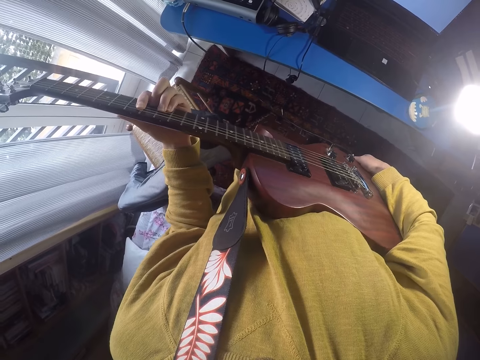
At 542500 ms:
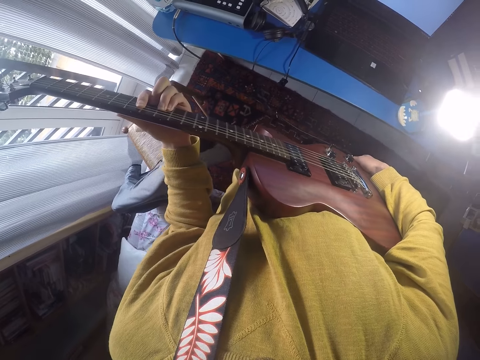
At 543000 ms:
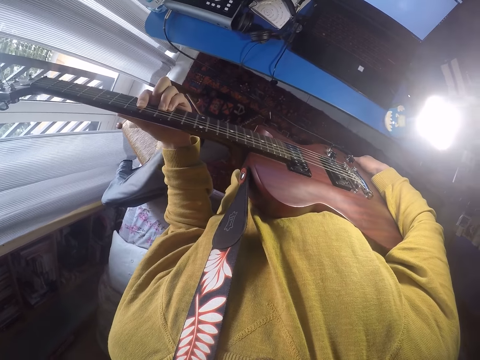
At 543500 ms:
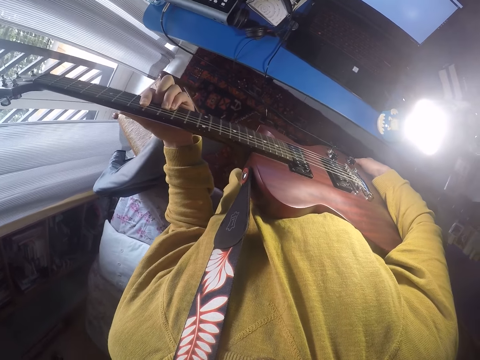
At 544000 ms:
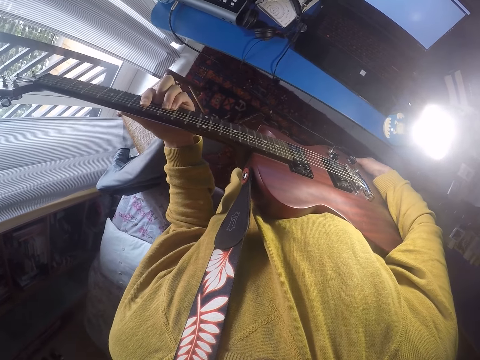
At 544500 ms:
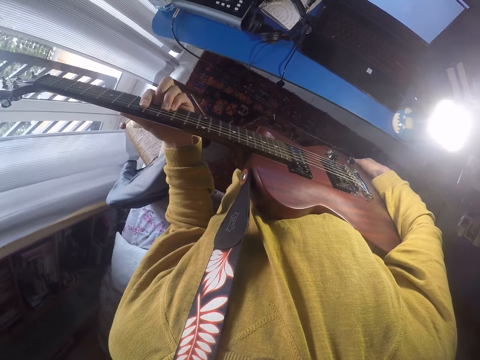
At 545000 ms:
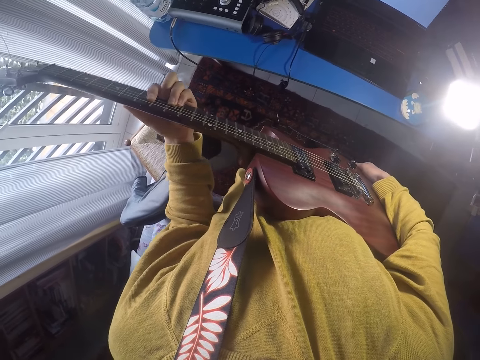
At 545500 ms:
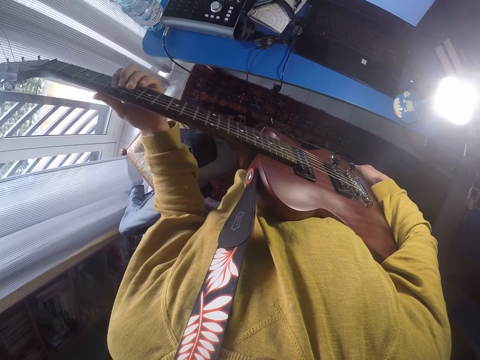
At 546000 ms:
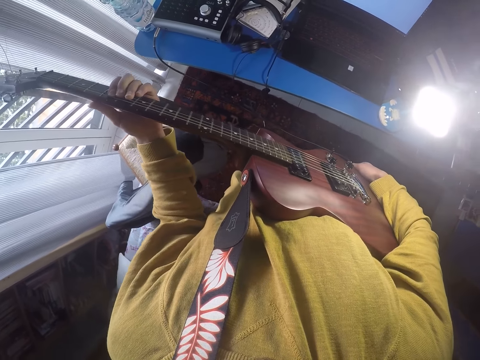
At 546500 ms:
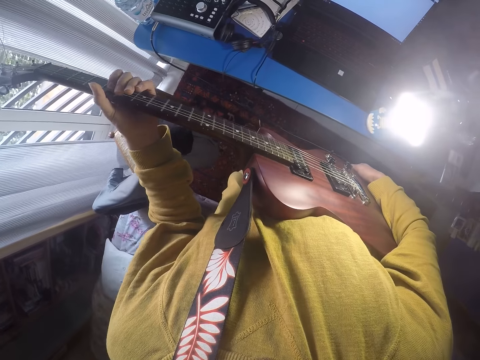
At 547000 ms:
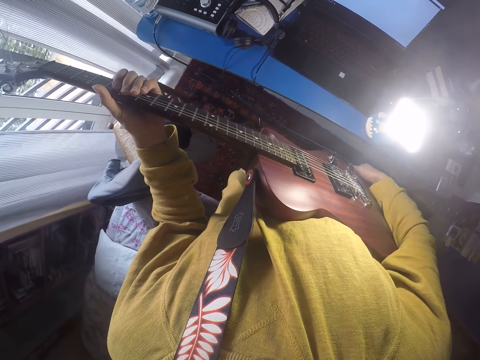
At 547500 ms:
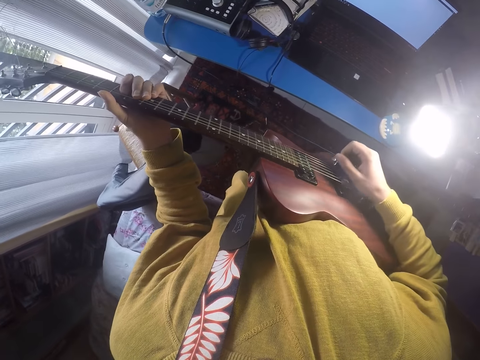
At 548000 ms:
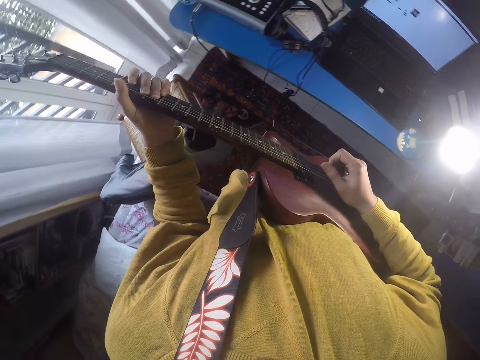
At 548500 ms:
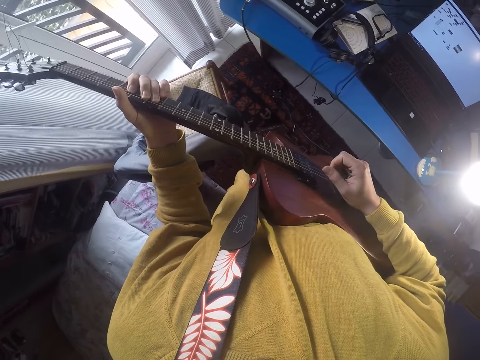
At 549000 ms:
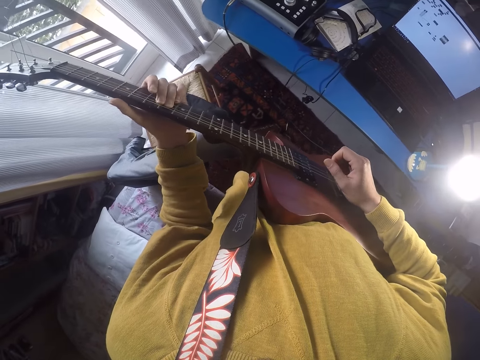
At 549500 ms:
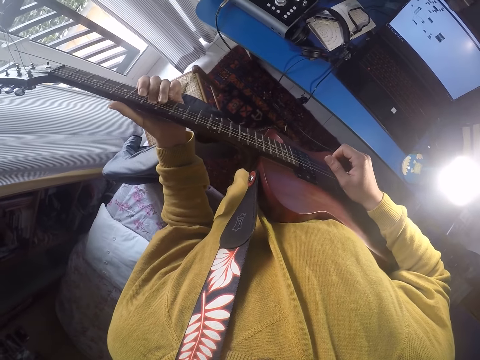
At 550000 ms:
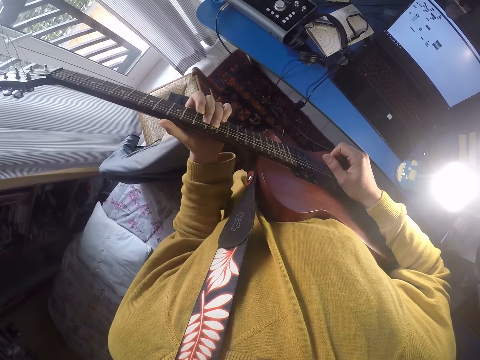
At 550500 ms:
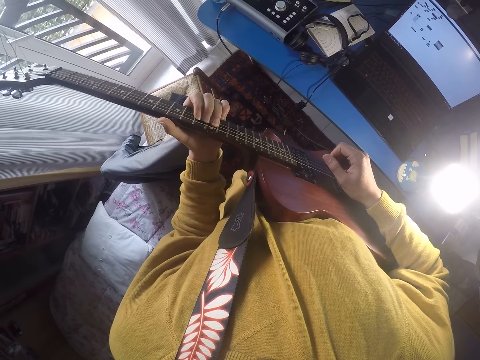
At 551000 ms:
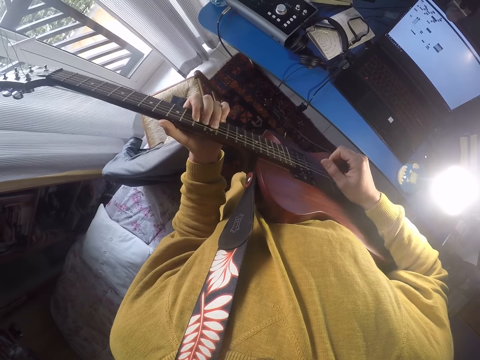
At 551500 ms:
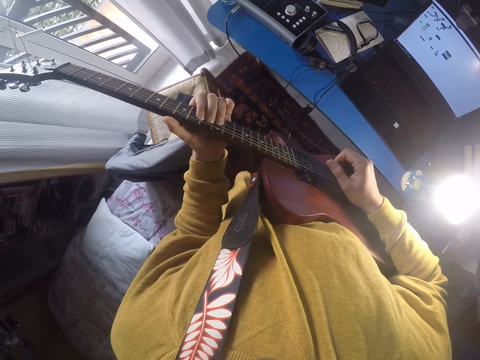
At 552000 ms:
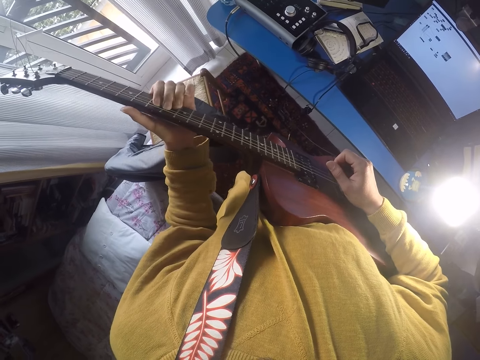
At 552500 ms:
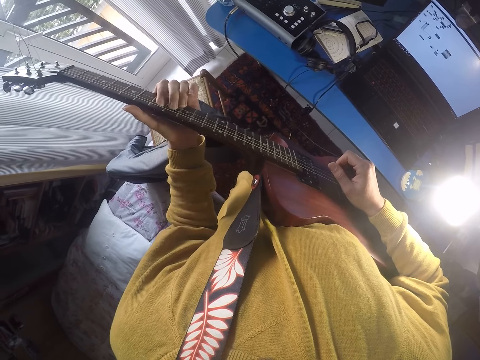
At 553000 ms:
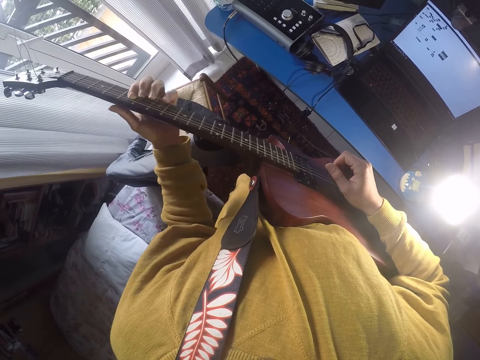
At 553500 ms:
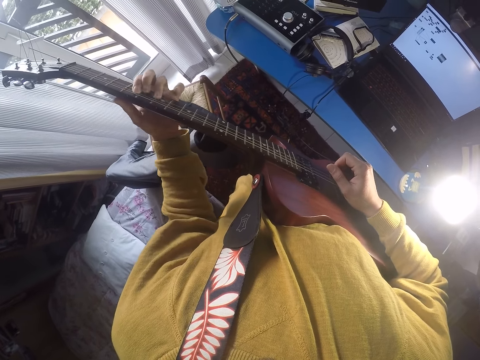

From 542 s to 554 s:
The camera wearer plays a guitar.

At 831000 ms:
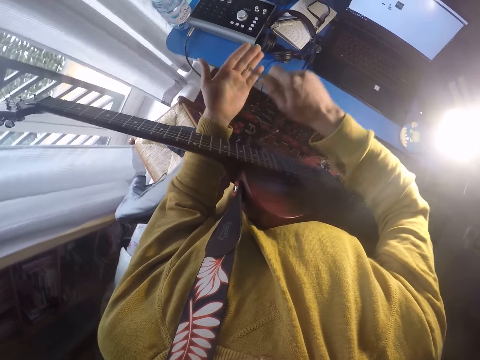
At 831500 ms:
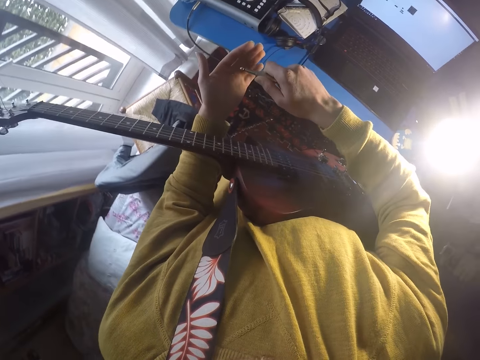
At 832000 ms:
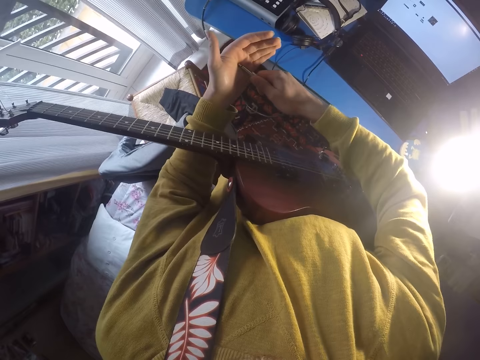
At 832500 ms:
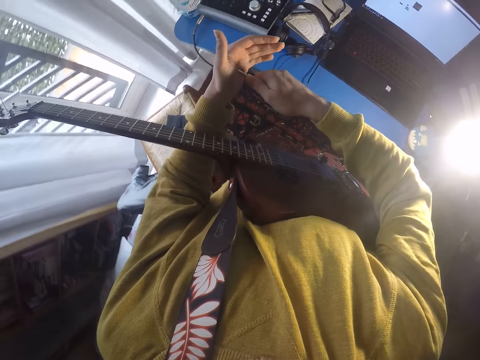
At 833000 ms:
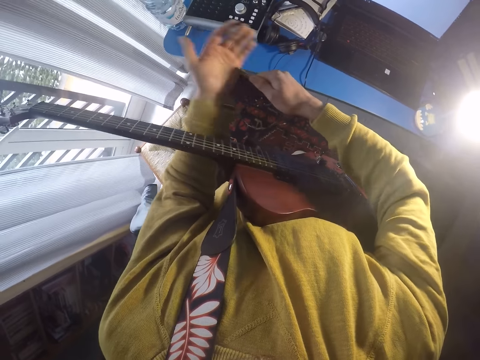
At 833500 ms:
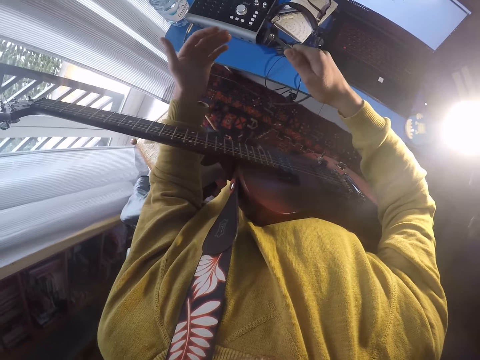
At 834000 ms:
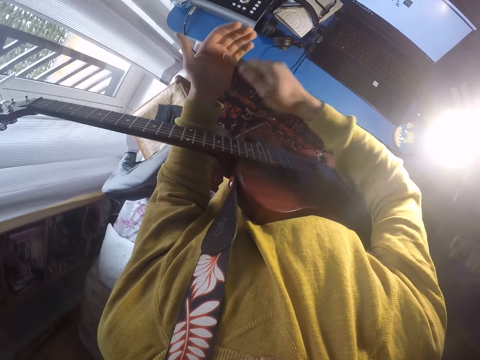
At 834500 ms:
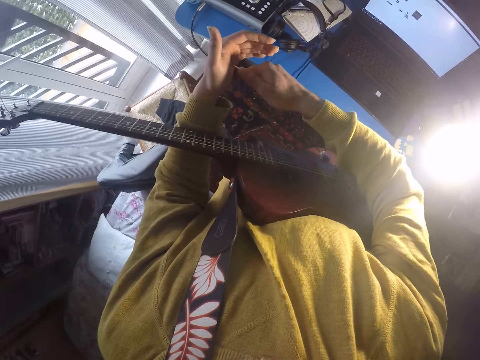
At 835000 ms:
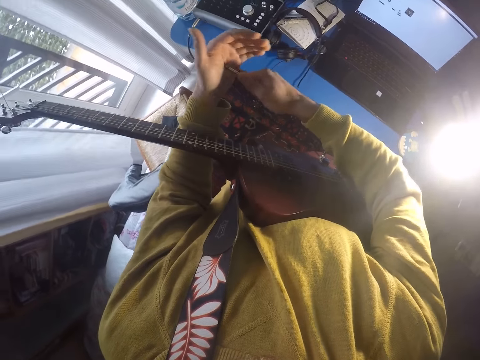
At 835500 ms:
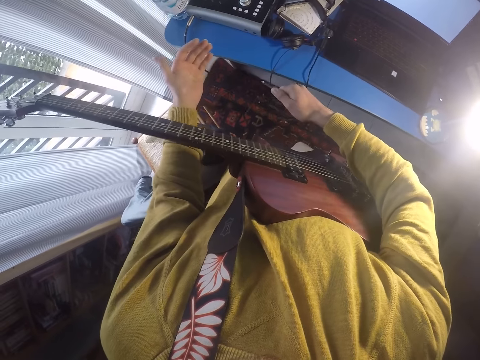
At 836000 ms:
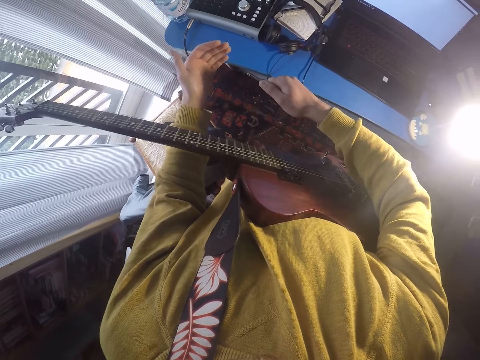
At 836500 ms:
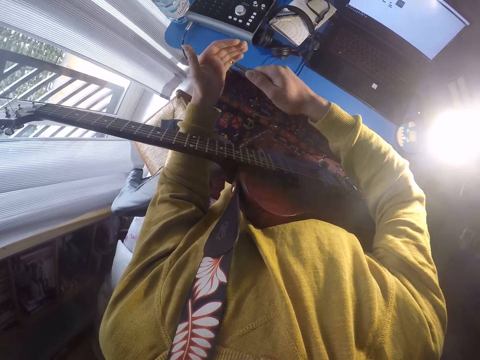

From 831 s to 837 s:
The camera wearer scratches the hand with the wire.

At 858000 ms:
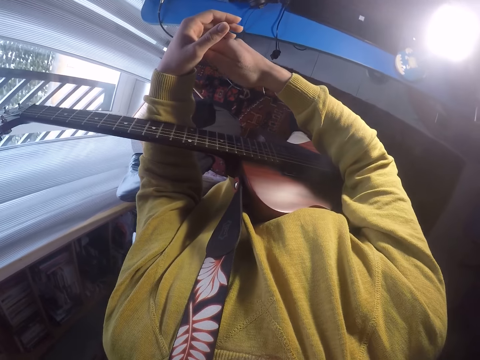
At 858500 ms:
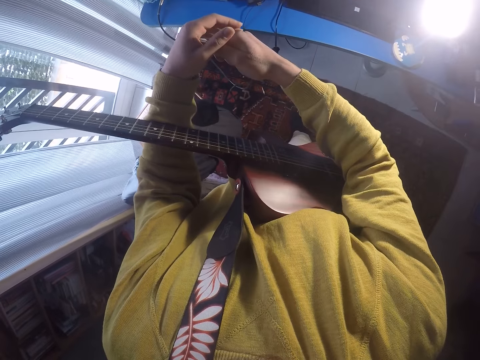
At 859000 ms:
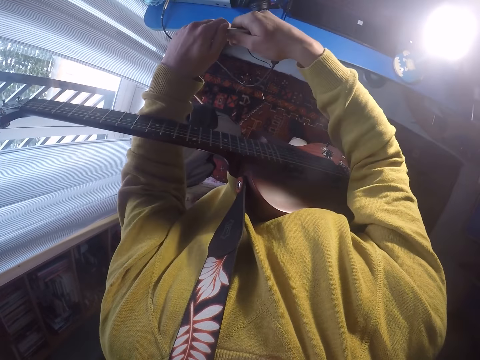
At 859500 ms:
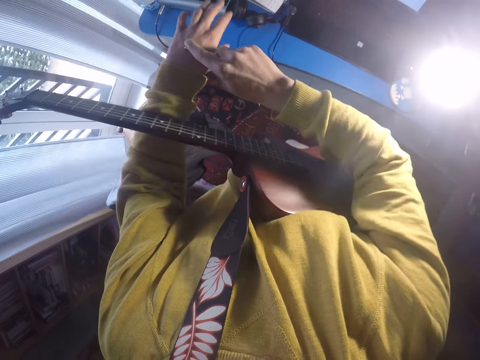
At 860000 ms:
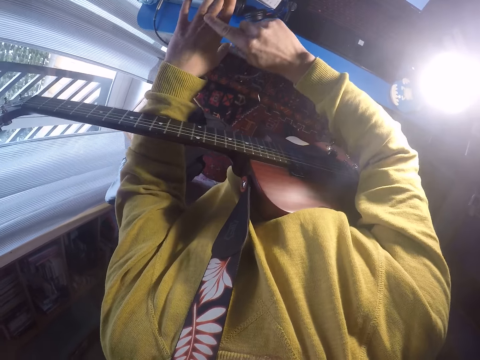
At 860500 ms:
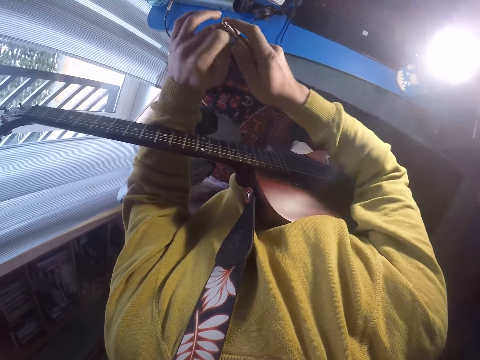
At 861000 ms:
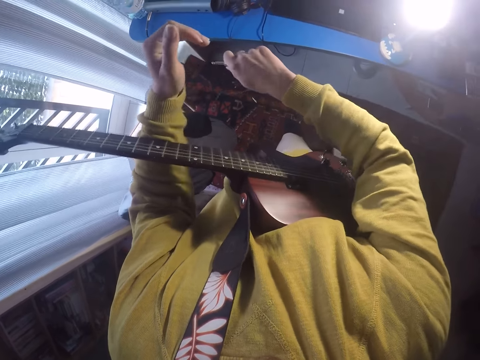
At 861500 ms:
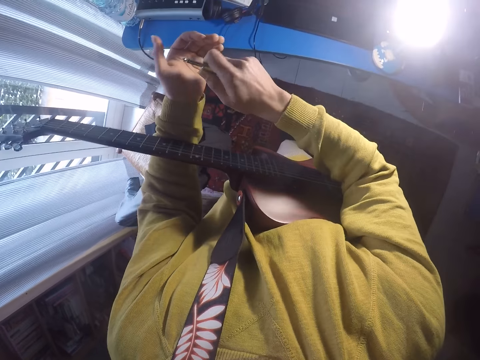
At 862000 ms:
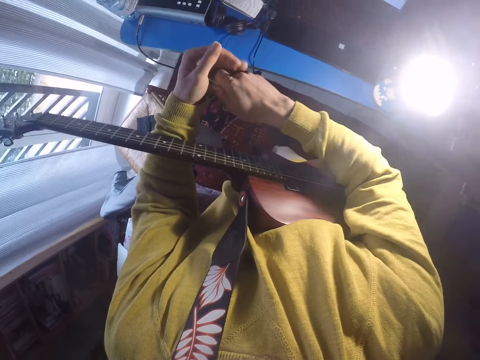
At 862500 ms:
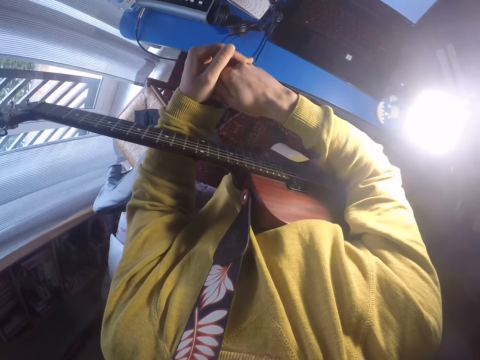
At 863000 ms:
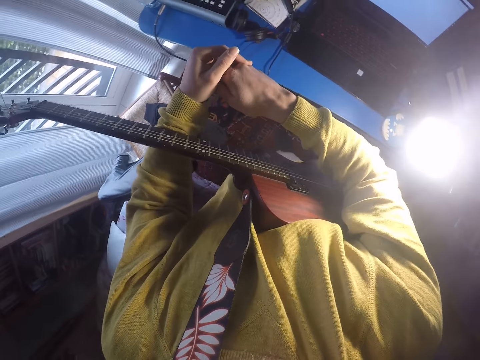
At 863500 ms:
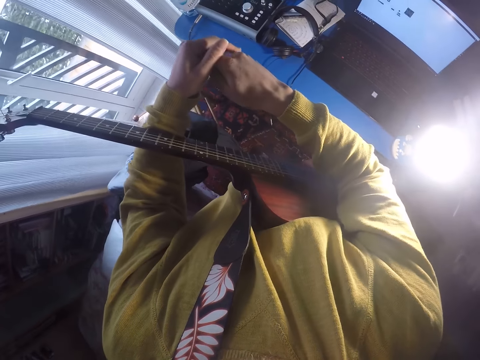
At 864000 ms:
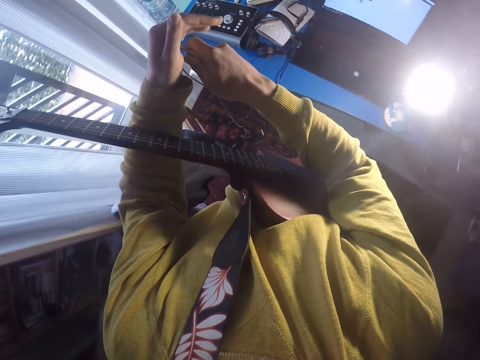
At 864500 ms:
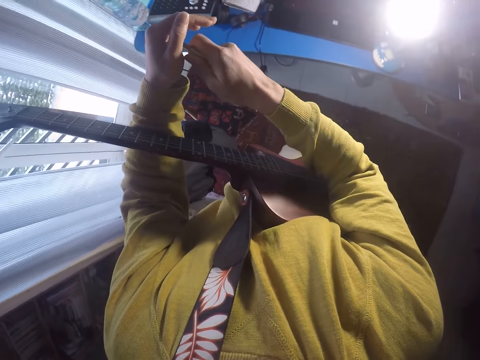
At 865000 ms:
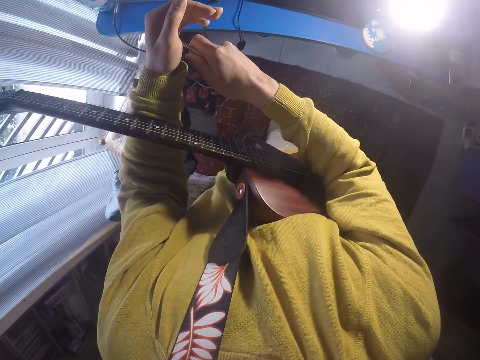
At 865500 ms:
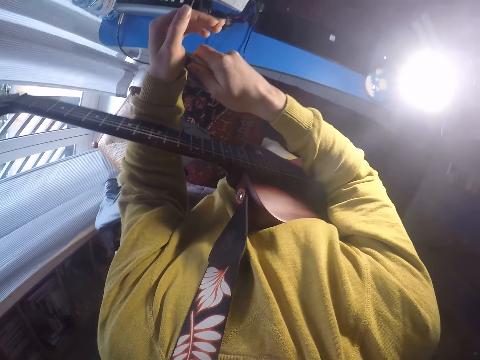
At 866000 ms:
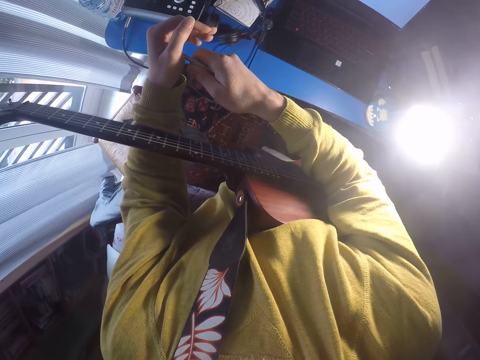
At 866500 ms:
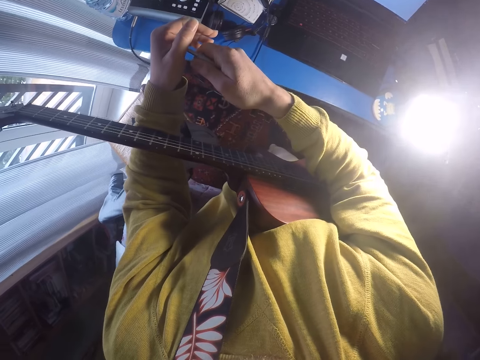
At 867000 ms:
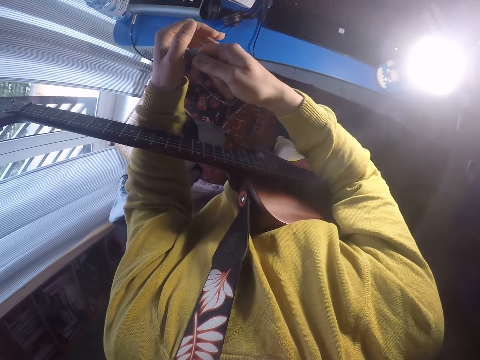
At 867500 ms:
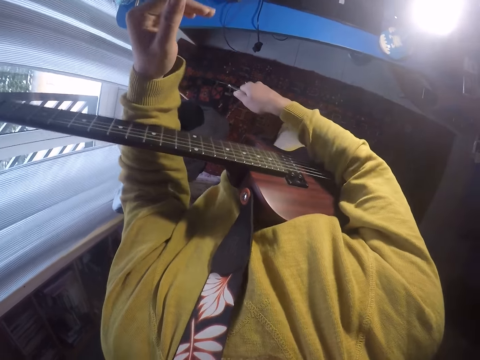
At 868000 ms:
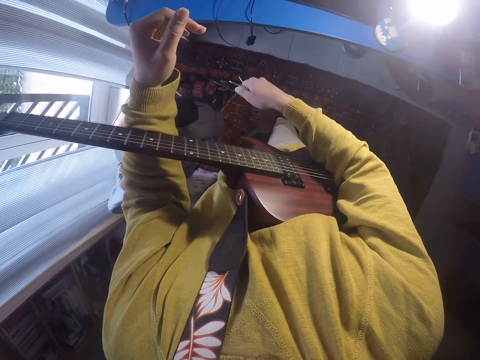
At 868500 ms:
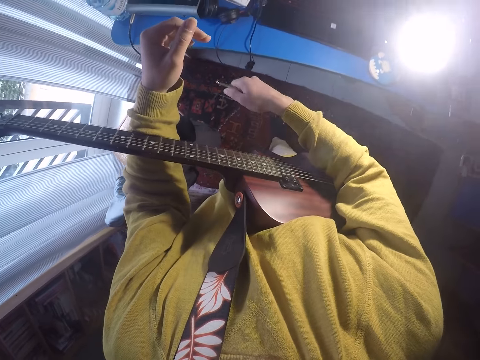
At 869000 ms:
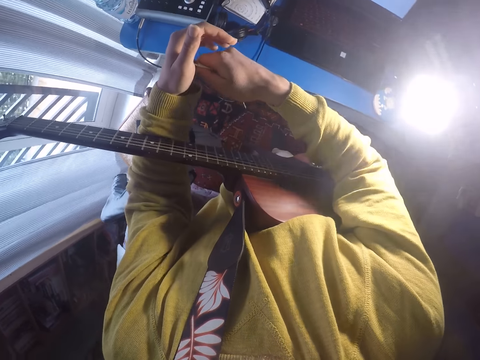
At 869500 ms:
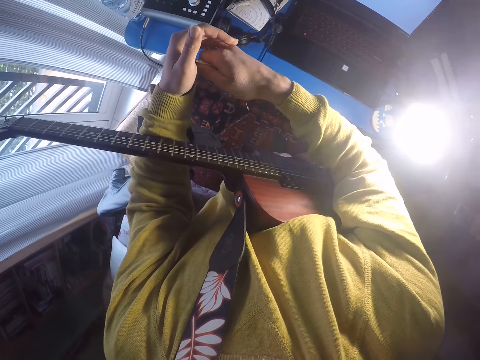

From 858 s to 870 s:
The camera wearer hits the back of the hand with the finger. They scratch the hand with the wire.
